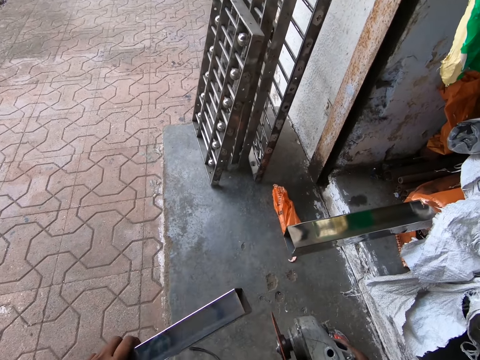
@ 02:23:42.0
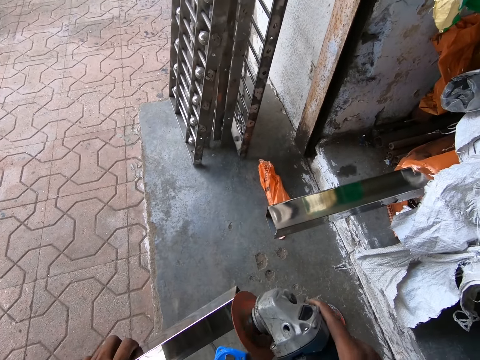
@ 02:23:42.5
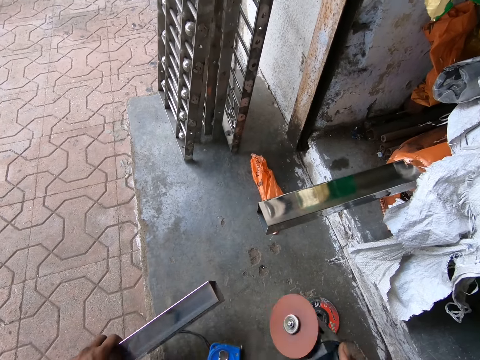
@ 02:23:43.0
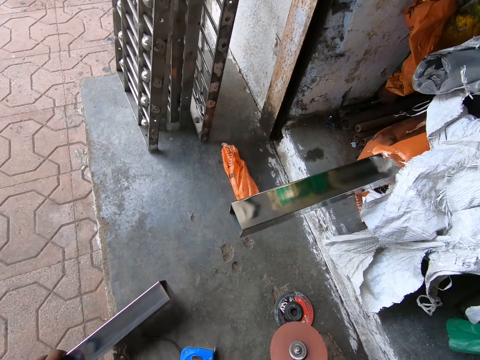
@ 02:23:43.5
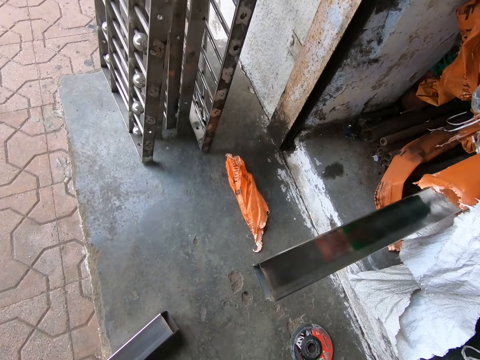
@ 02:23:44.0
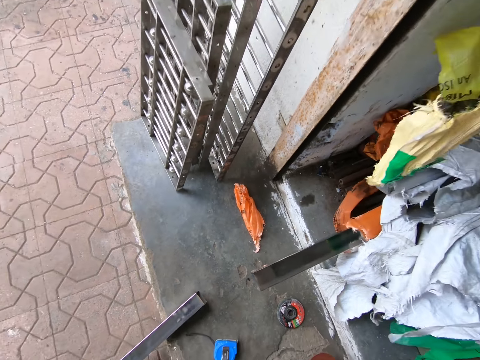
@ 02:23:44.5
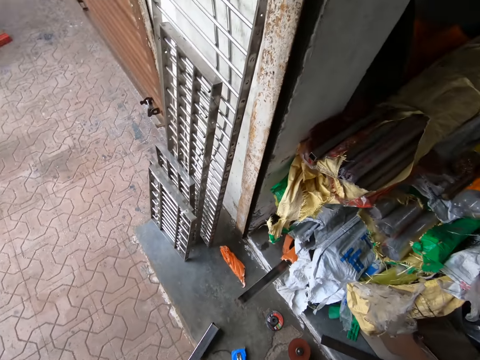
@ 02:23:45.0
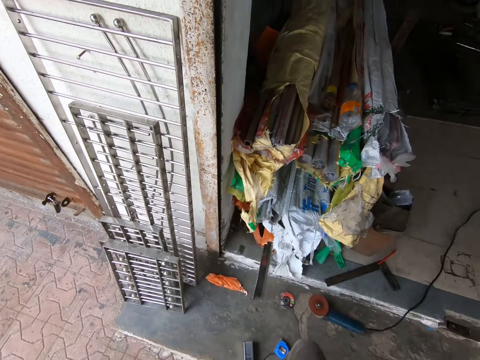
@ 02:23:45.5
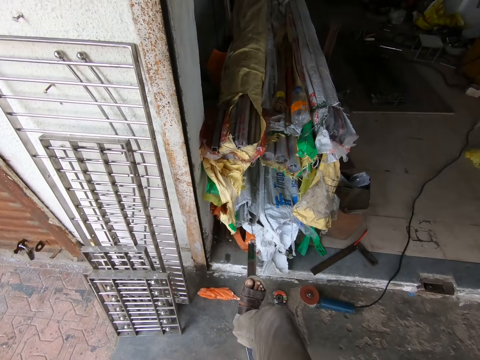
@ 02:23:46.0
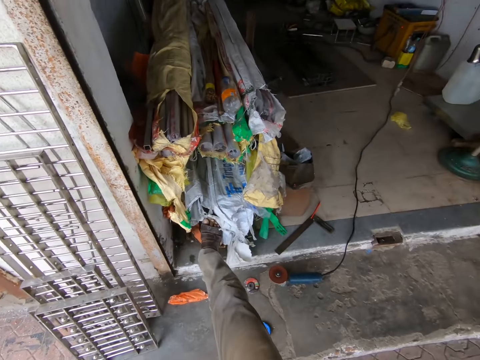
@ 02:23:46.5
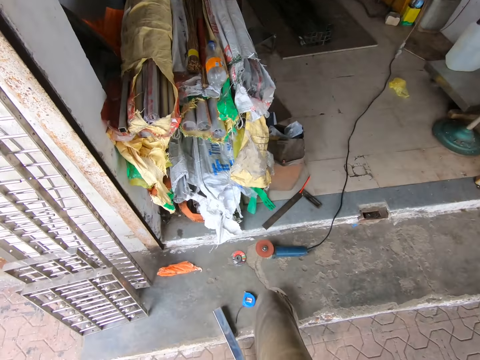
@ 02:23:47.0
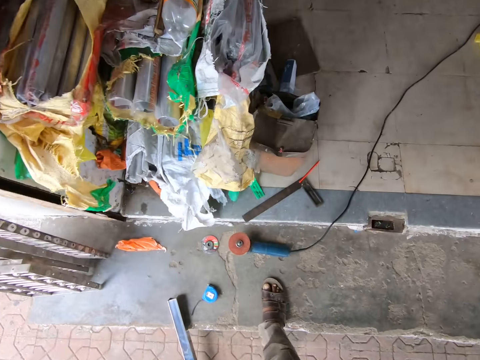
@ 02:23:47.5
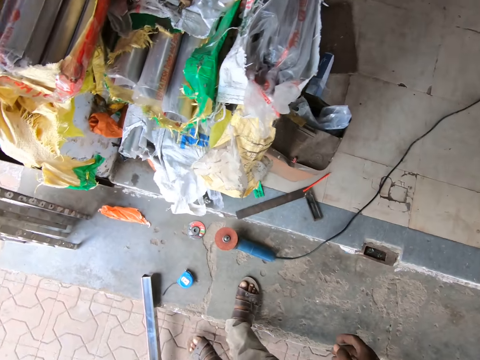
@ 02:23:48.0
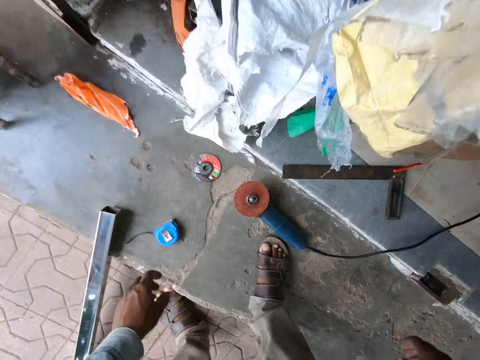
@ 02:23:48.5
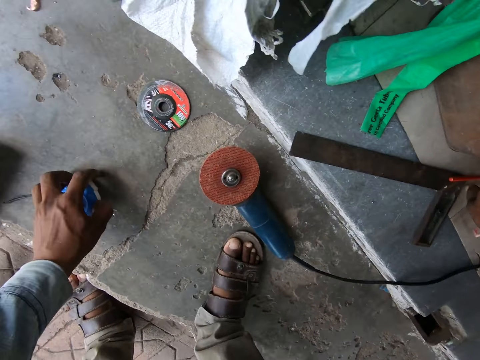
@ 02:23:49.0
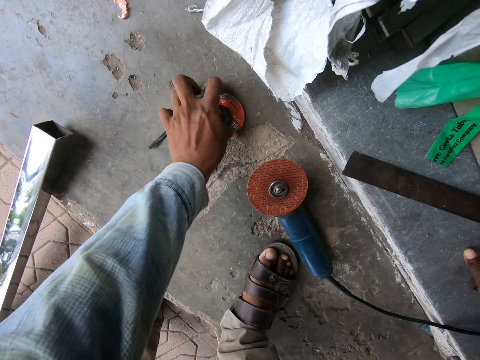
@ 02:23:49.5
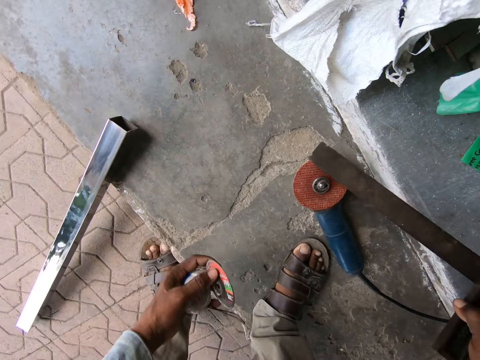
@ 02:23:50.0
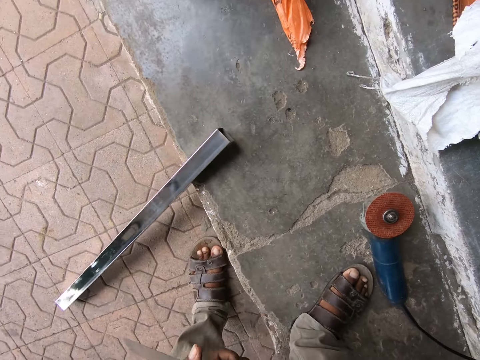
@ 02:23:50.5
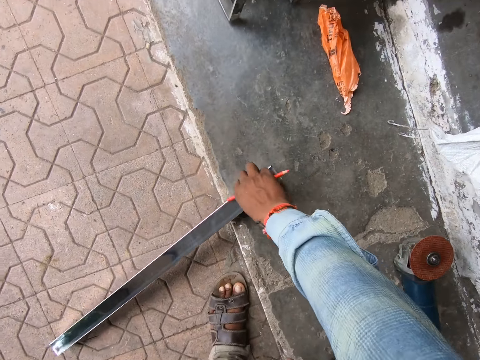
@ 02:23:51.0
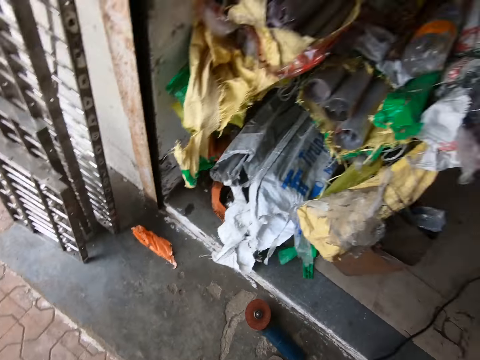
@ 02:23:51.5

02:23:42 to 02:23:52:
The camera wearer smoothens the tip of the rod or metal in his left hand with the angle grinder in his right hand. He places the rod in his left hand onto the ground. He places the angle grinder in his right hand onto the ground. He pushes the rod in the sack on the ground with his right leg. He steps on the metal. He picks up the tape measure from the ground with his left hand. He picks up the pen from the ground with his right hand. He picks up the try square from the ground with his right hand. He picks up the cutting disk. He passes the try square to his left hand. He picks up the rod from the ground with his right hand.

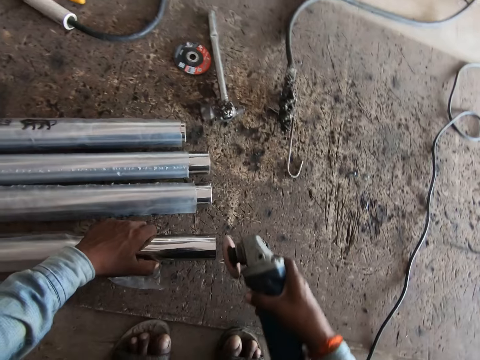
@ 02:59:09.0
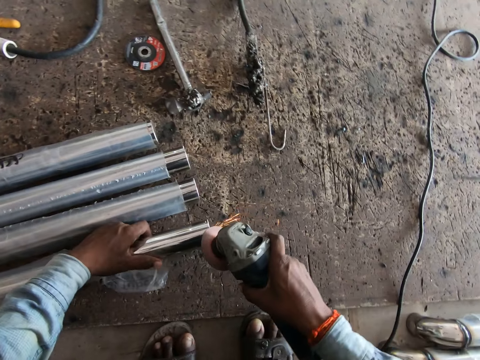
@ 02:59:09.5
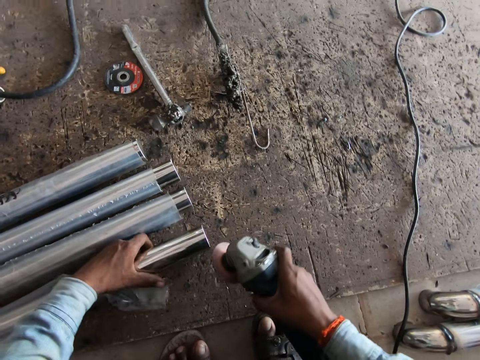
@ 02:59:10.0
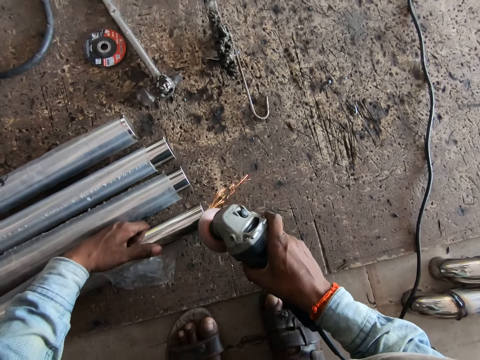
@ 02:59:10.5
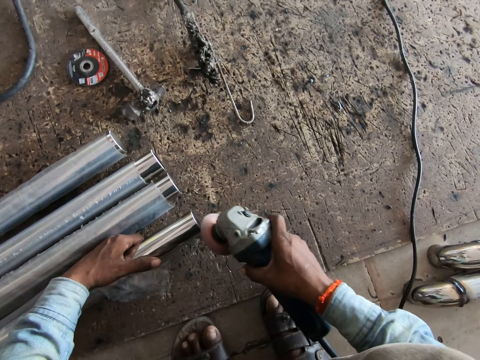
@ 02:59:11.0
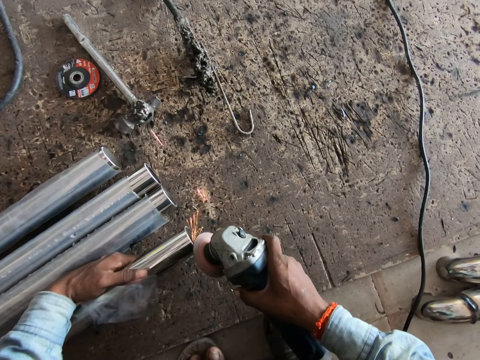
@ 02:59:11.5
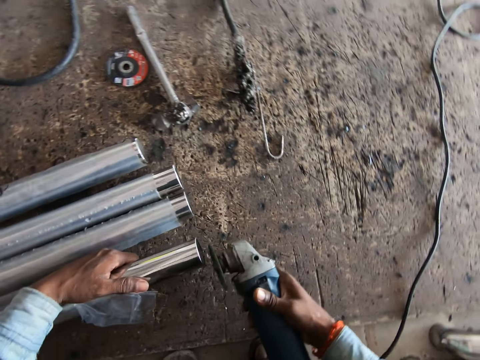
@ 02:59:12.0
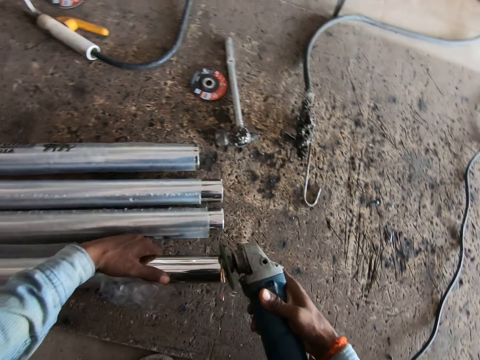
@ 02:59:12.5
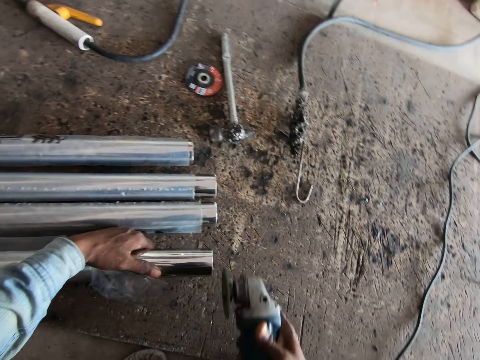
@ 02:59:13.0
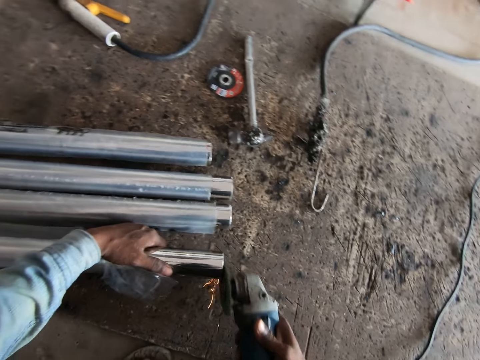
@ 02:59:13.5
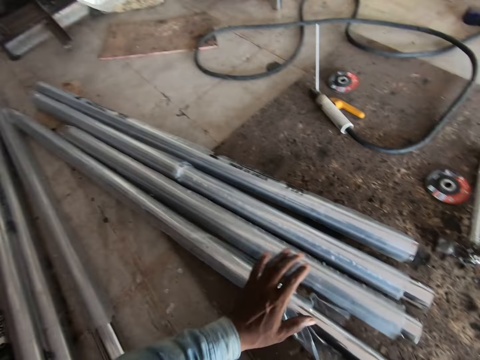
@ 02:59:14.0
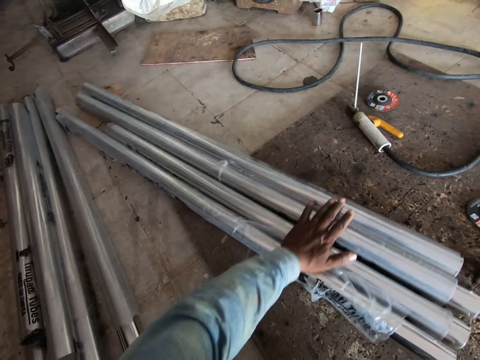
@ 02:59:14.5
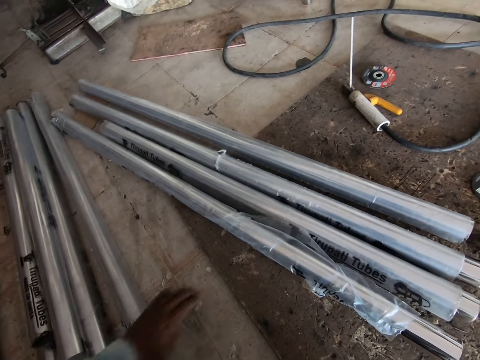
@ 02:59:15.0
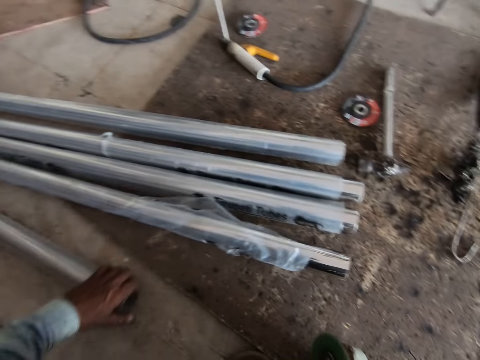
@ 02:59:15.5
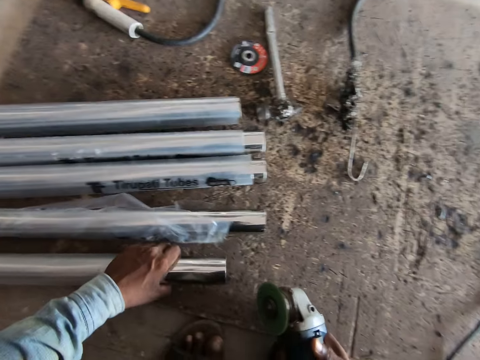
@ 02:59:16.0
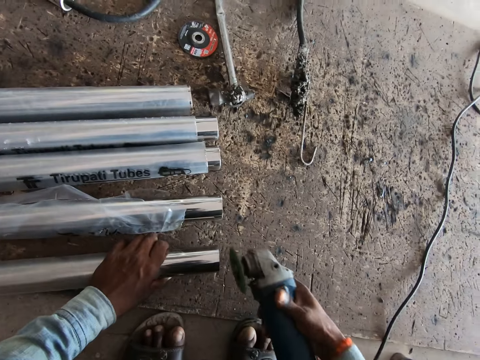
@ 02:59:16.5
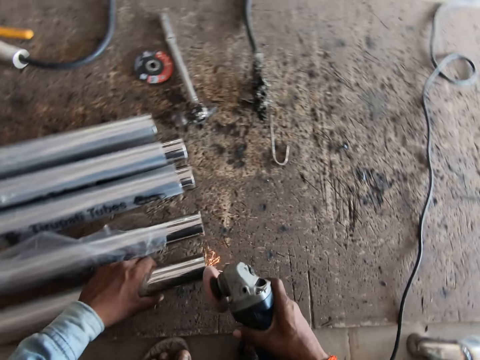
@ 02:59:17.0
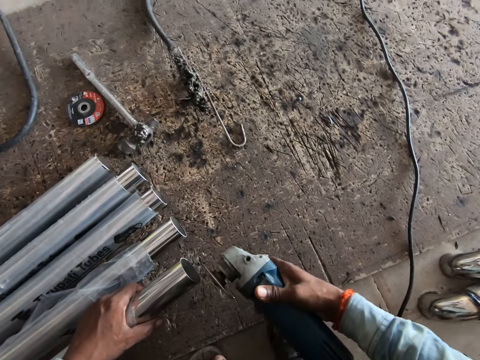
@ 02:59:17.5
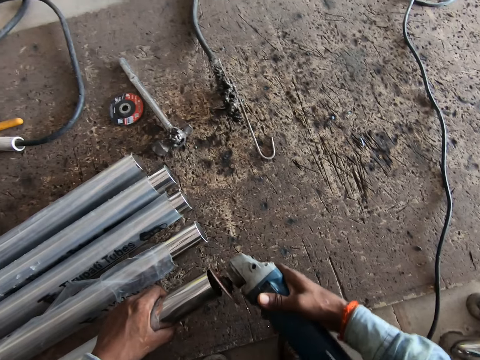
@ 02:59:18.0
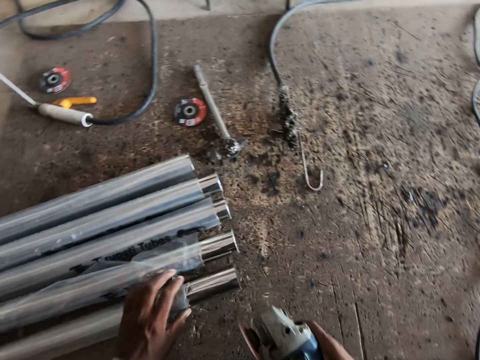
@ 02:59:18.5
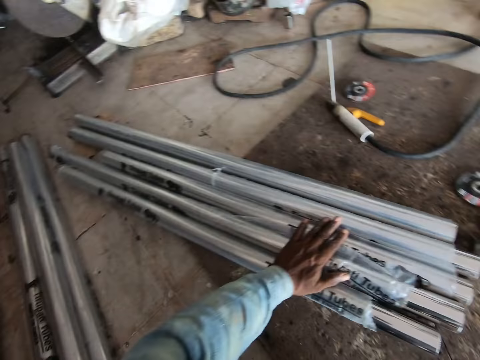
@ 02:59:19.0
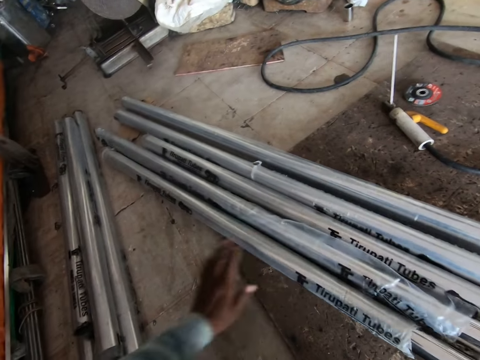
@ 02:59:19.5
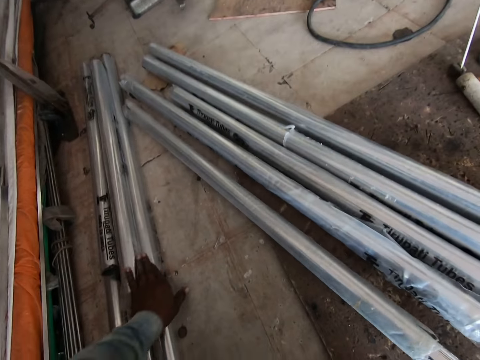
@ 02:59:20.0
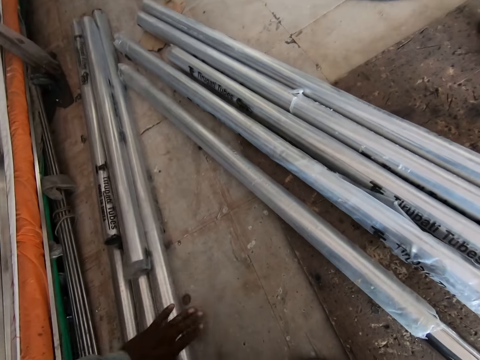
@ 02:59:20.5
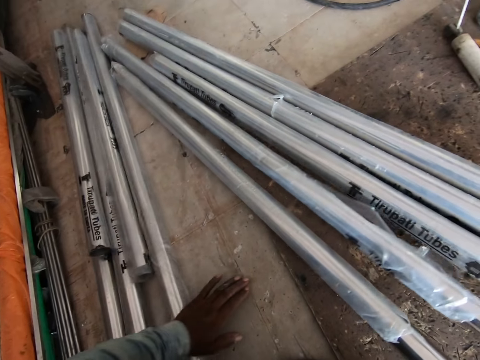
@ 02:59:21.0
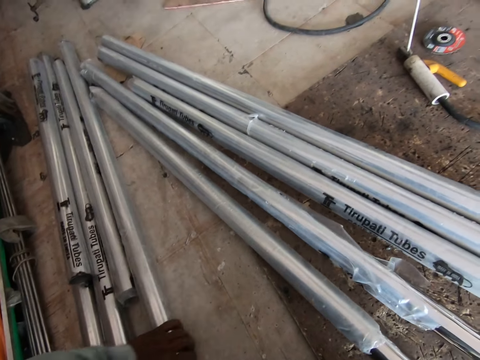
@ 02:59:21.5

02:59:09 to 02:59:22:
The camera wearer grinds a metal rod. He drops the iron on the floor with his left hand. He pushes irons on the floor with his left hand. He touches the metal rod. He moves an iron on the floor with his left hand. He picks up the metal rod. He files the iron with the filing machine in his right hand. He drops the iron on the floor with his left hand. He pushes irons on the floor with his left hand. He touches the metal rod with his left hand. He takes an iron from the floor with his left hand.

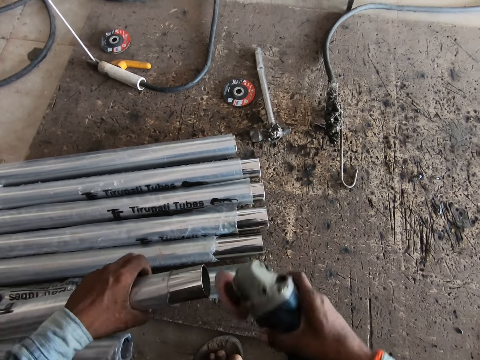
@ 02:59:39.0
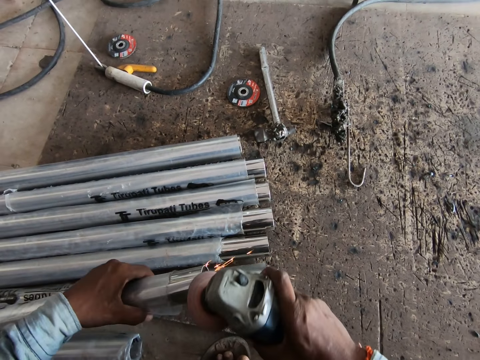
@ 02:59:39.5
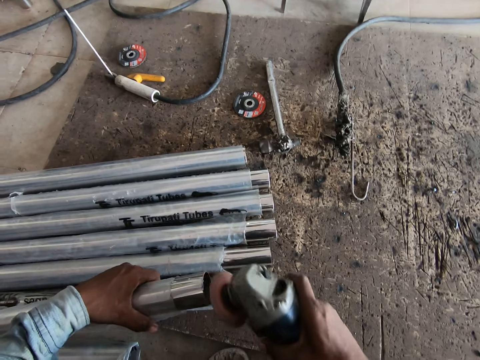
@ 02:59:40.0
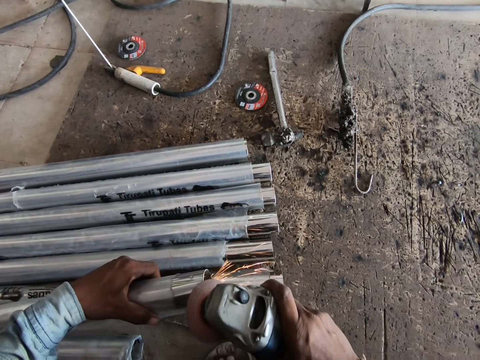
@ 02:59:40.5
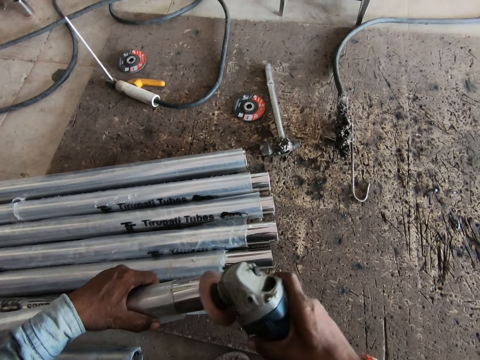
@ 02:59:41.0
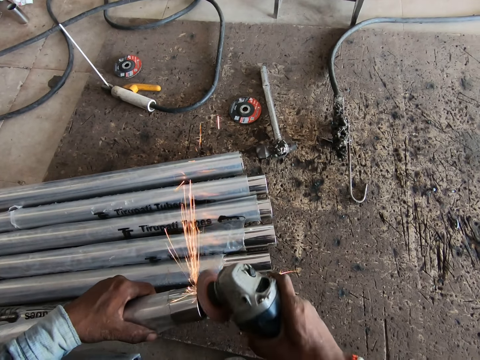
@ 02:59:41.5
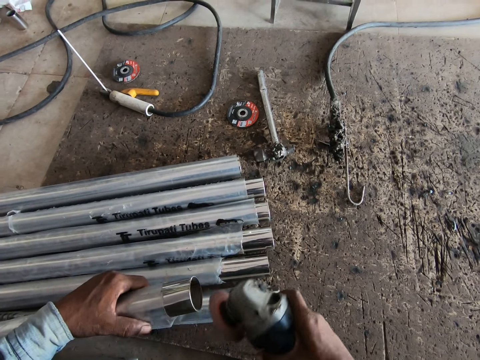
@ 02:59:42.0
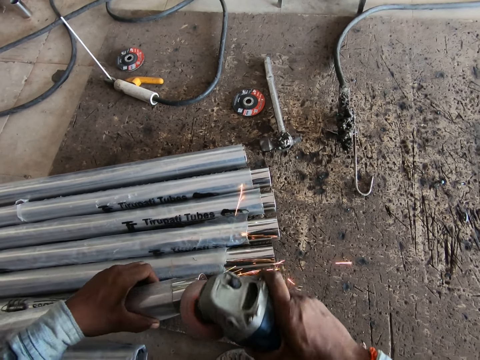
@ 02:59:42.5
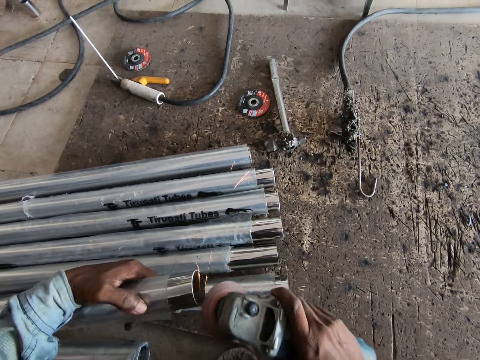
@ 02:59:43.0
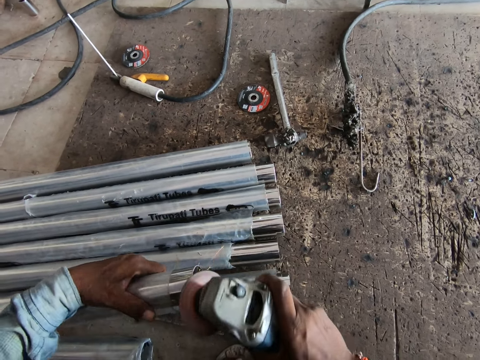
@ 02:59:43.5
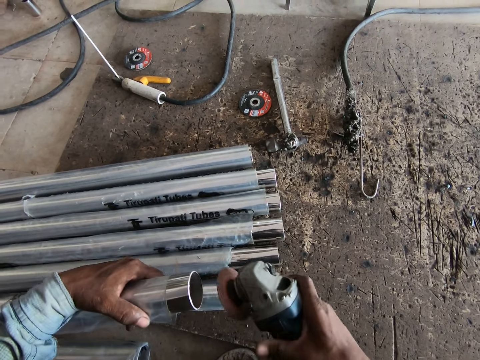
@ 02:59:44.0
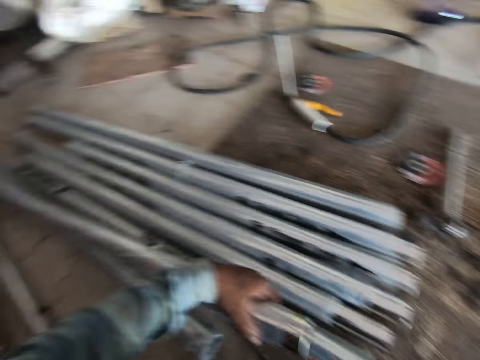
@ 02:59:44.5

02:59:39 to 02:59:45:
The camera wearer grinds a metal rod.
